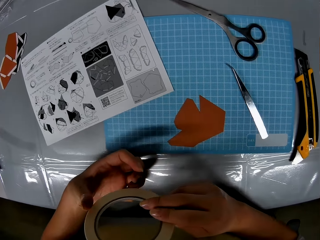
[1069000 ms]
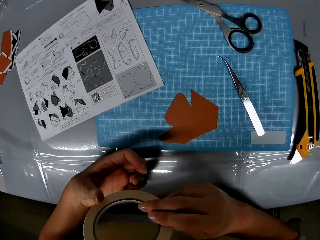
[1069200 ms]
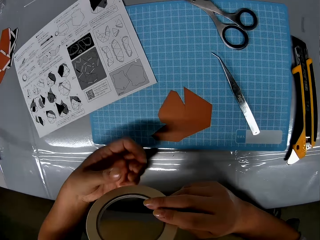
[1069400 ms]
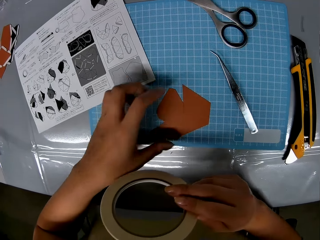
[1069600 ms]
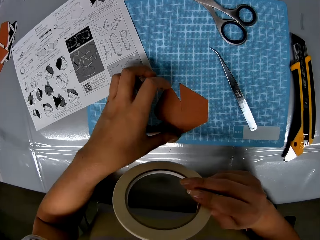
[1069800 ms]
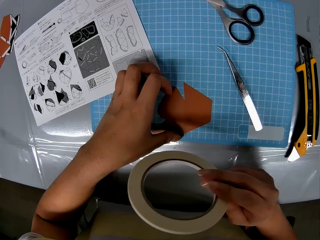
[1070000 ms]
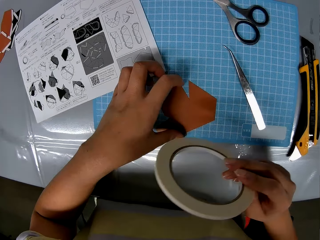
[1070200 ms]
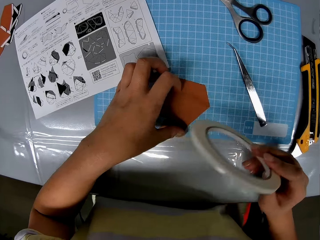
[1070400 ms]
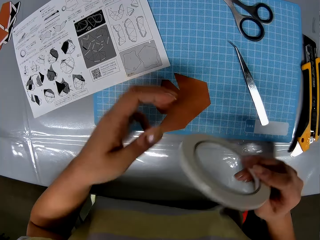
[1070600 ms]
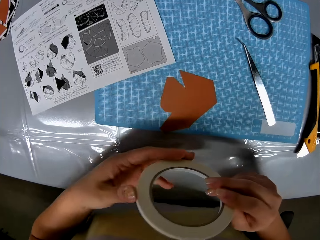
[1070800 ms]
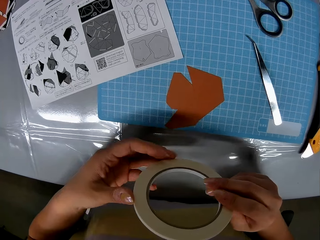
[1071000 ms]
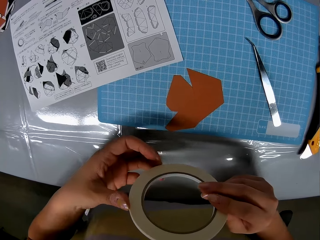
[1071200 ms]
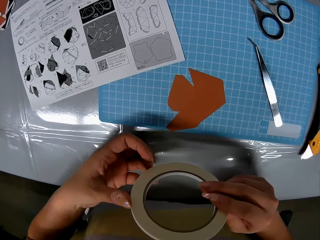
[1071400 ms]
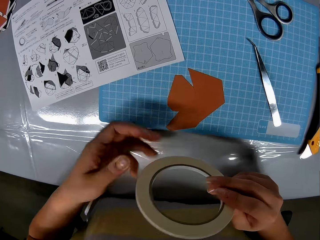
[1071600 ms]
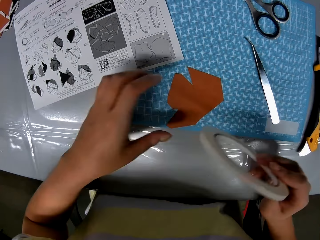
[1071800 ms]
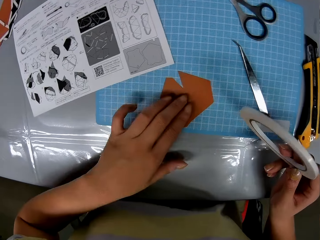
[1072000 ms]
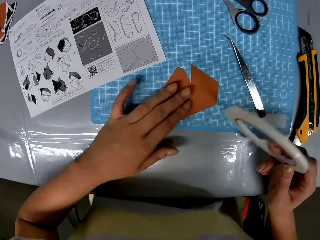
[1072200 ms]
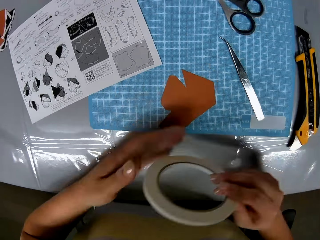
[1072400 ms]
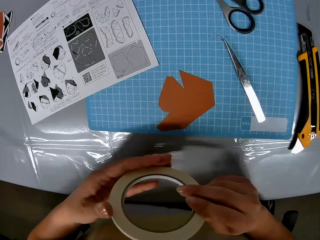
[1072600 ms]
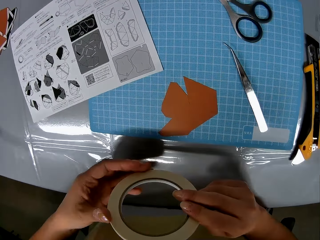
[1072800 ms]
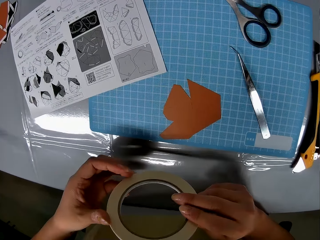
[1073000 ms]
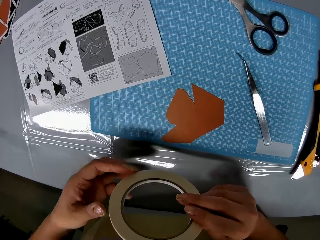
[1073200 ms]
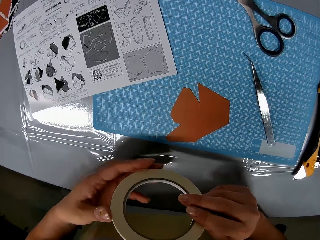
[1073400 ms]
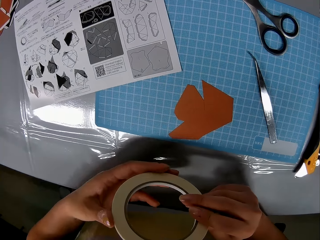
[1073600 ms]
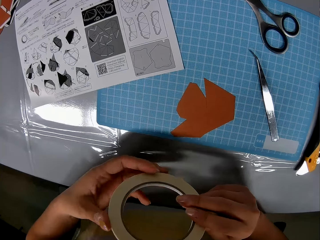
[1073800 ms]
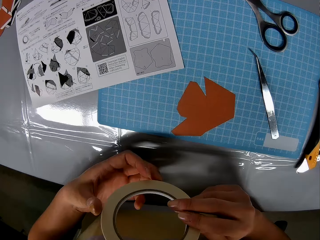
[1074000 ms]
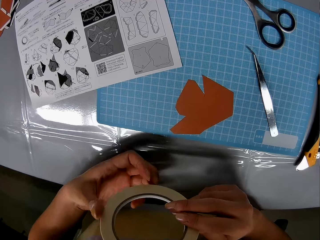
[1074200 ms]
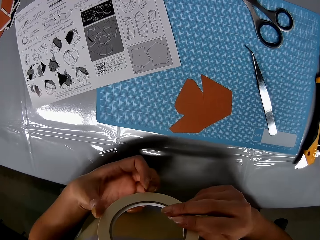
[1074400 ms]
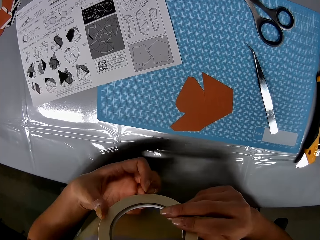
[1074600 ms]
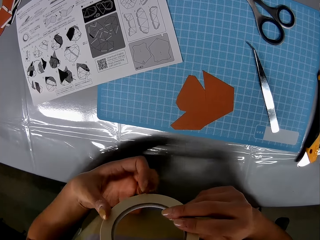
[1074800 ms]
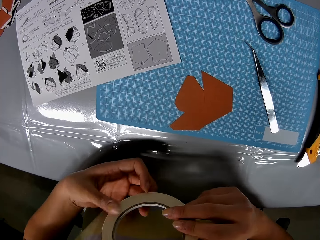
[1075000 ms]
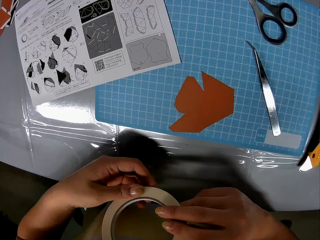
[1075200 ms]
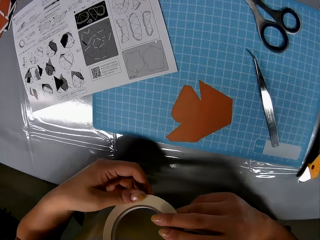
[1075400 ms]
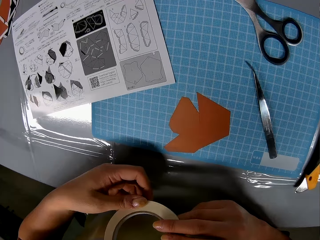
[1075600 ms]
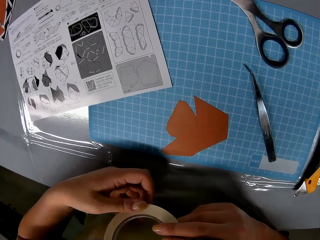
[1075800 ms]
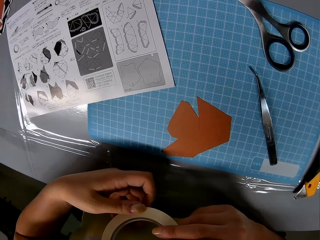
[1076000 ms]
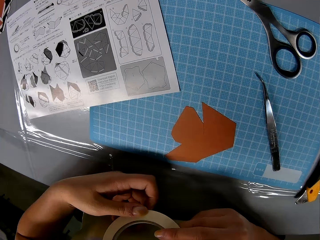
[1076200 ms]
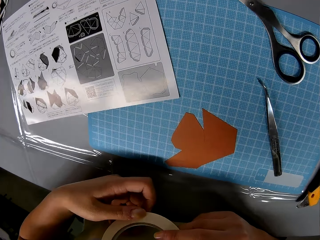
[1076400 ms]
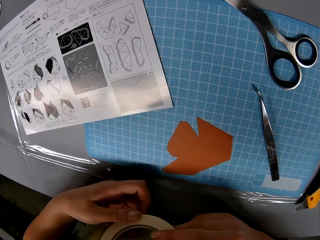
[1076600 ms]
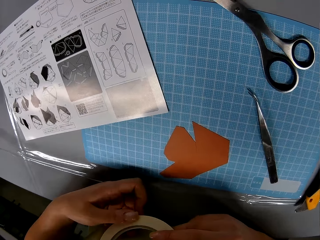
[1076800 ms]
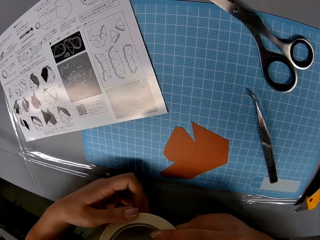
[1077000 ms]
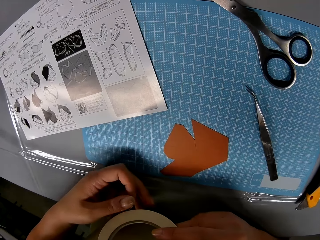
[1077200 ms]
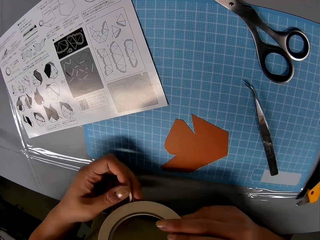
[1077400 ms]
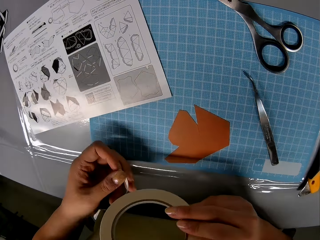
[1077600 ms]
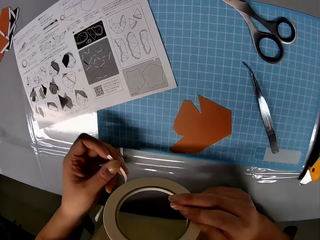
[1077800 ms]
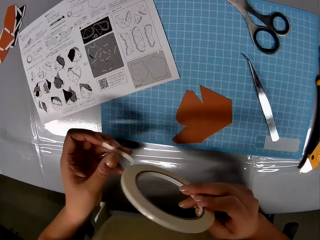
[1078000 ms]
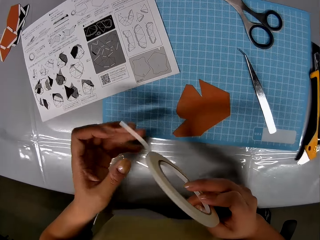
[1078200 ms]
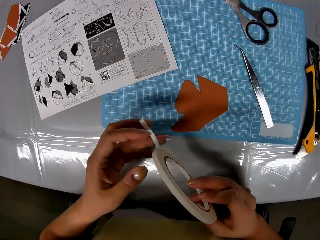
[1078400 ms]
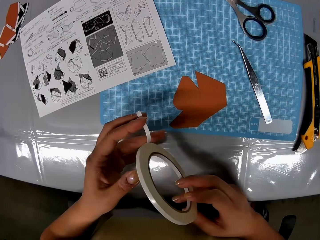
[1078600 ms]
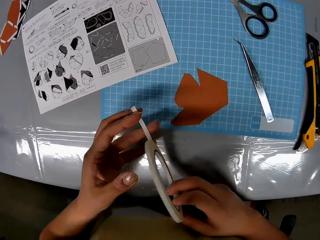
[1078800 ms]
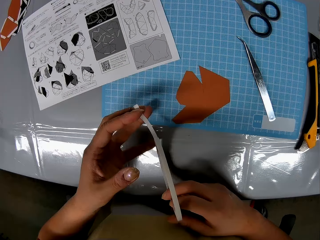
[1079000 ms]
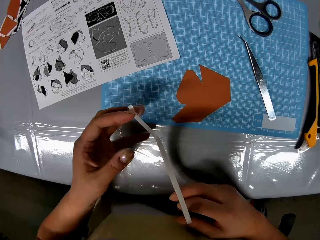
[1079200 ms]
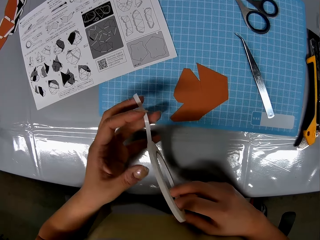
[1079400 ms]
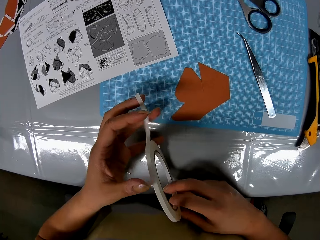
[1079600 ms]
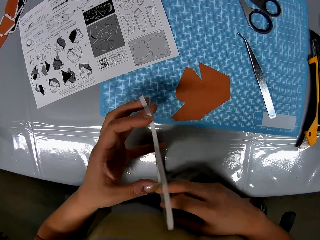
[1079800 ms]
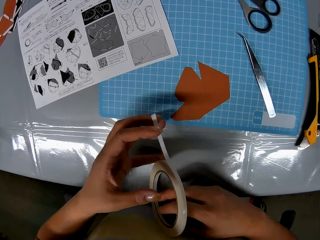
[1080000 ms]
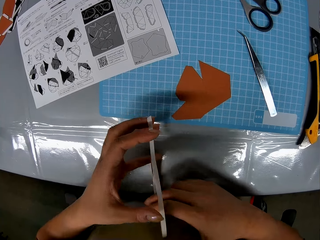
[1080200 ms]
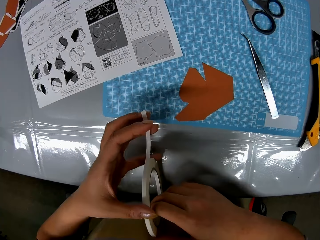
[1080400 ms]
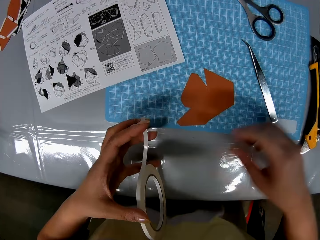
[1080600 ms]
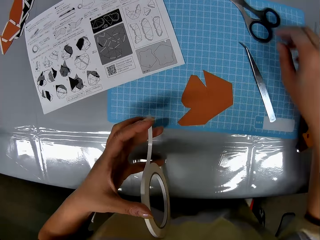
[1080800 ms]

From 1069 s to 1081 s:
The camera wearer holds the masking tape with one hand. She touches the piece of paper on the cutting sheet with her left hand. She holds the masking tape with both hands. She loosens the cellophane tape with both hands. She touches the piece of paper on the cutting sheet with her left hand. She loosens the cellophane tape with both hands. She holds the masking tape with both hands. She pulls the masking tape. She holds the masking tape.

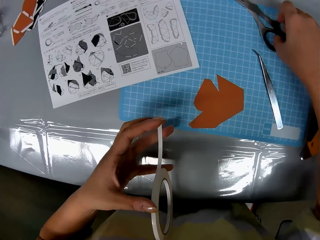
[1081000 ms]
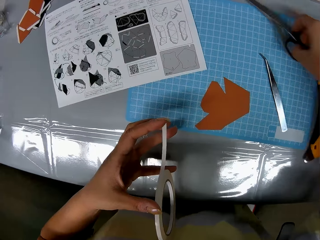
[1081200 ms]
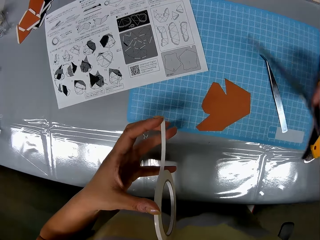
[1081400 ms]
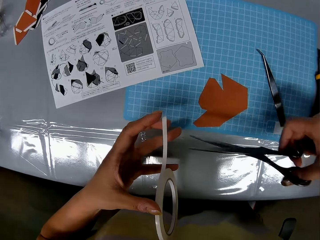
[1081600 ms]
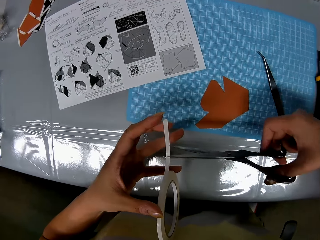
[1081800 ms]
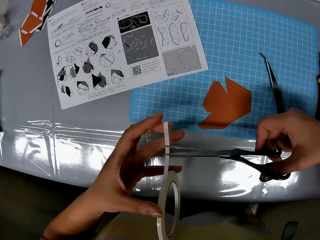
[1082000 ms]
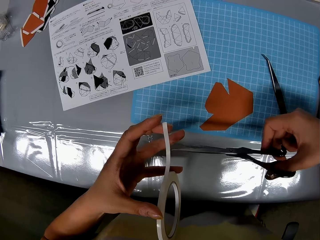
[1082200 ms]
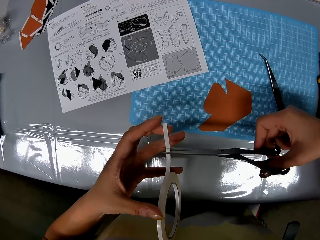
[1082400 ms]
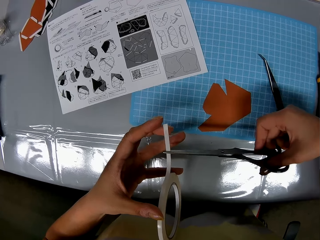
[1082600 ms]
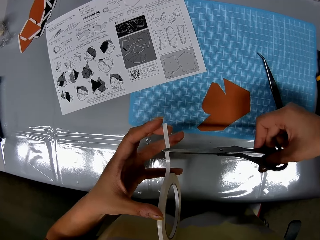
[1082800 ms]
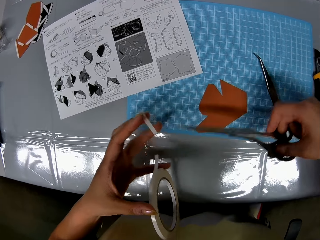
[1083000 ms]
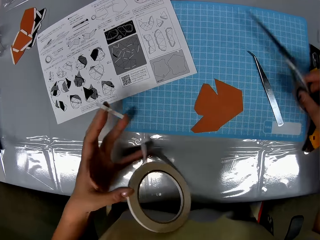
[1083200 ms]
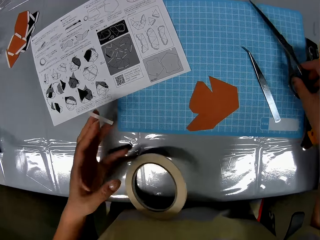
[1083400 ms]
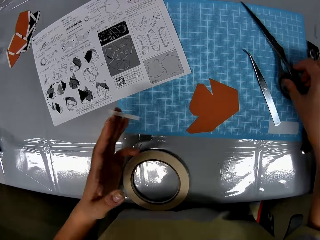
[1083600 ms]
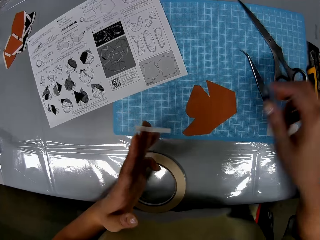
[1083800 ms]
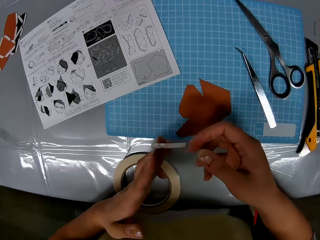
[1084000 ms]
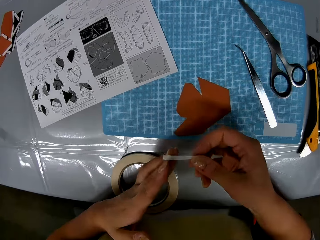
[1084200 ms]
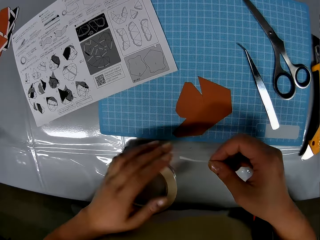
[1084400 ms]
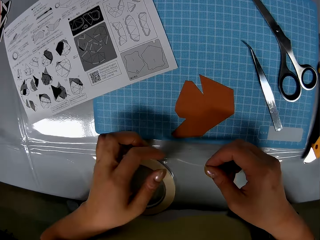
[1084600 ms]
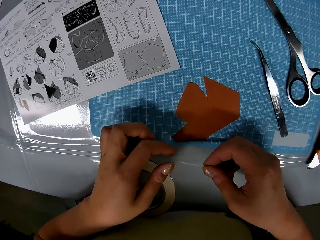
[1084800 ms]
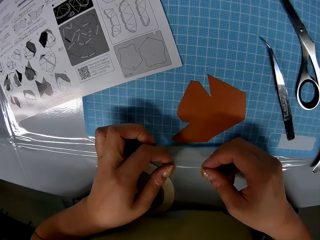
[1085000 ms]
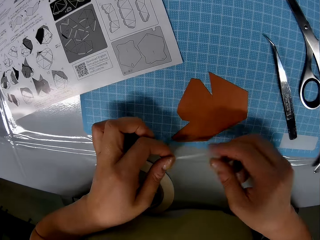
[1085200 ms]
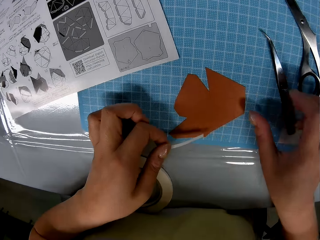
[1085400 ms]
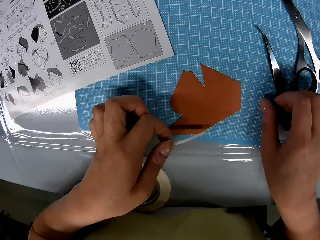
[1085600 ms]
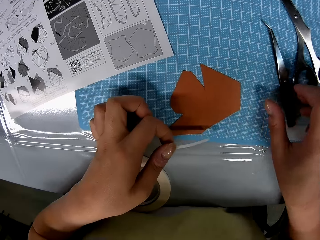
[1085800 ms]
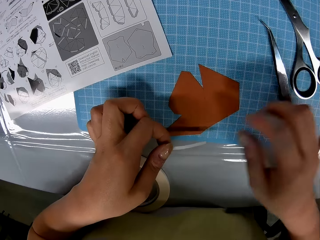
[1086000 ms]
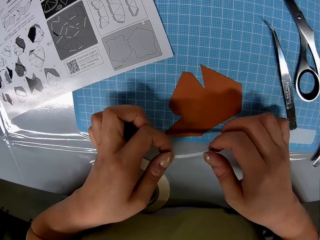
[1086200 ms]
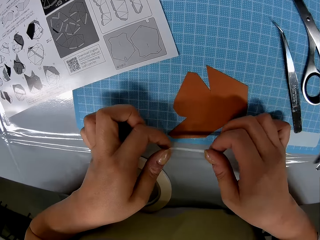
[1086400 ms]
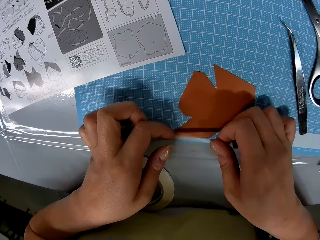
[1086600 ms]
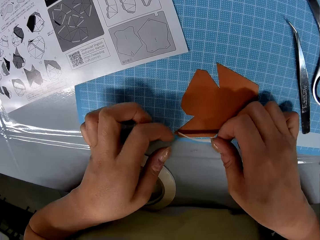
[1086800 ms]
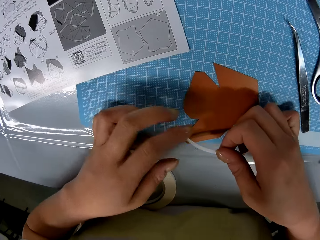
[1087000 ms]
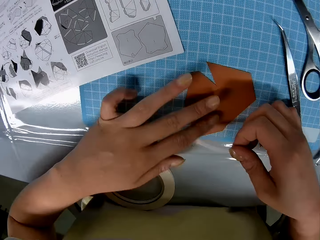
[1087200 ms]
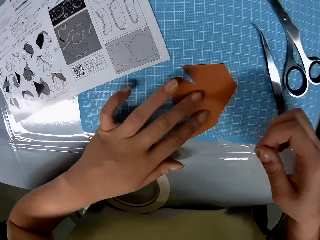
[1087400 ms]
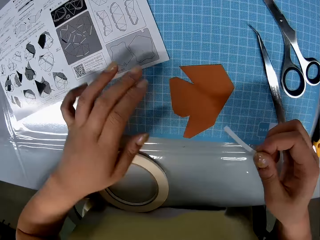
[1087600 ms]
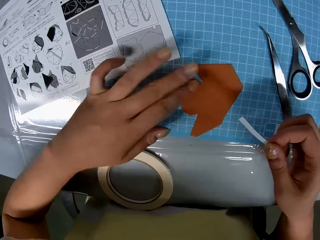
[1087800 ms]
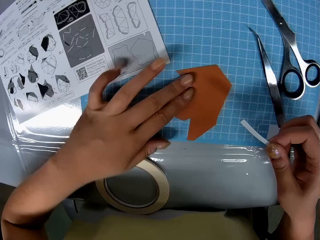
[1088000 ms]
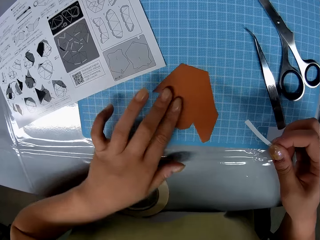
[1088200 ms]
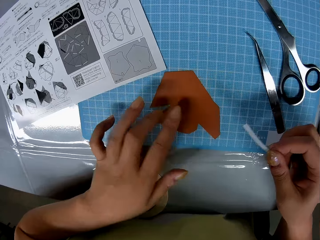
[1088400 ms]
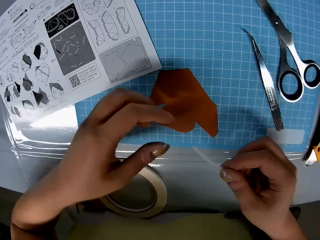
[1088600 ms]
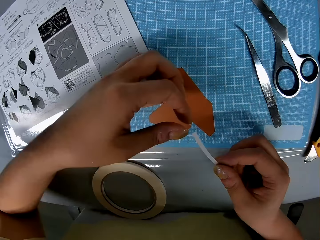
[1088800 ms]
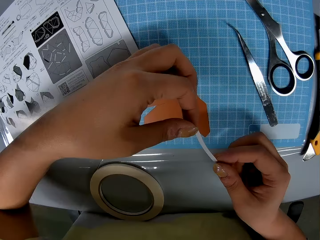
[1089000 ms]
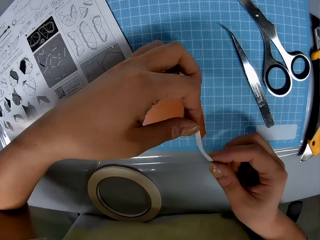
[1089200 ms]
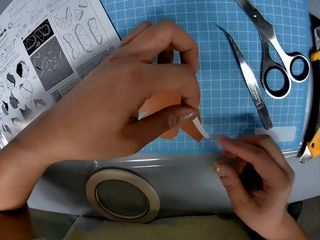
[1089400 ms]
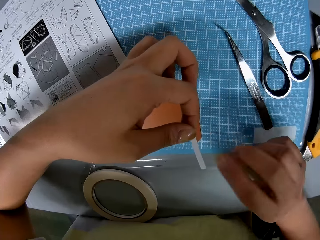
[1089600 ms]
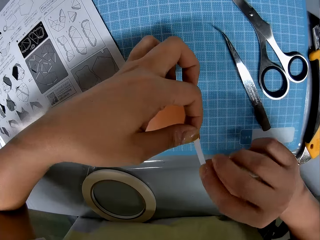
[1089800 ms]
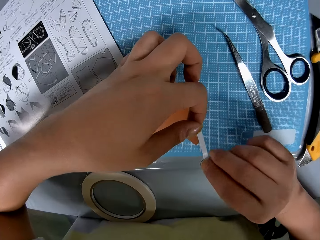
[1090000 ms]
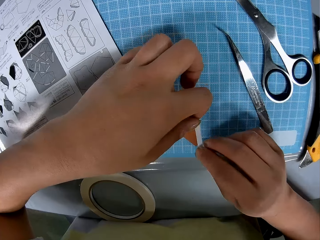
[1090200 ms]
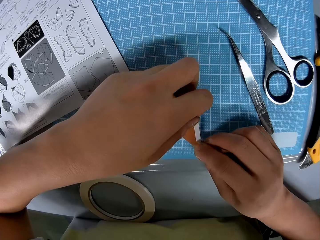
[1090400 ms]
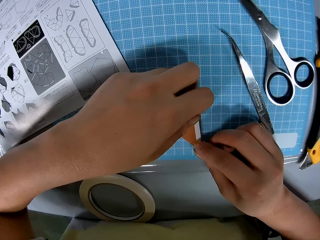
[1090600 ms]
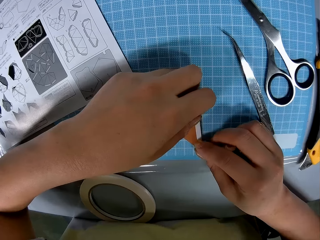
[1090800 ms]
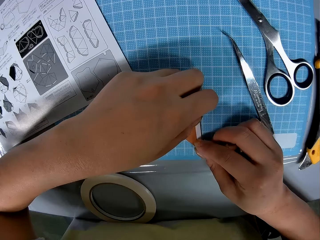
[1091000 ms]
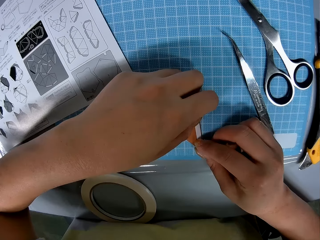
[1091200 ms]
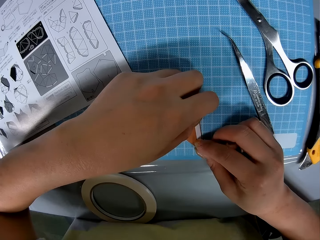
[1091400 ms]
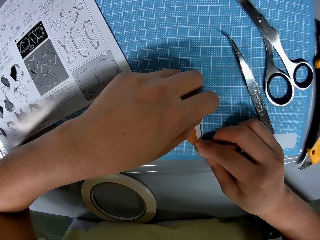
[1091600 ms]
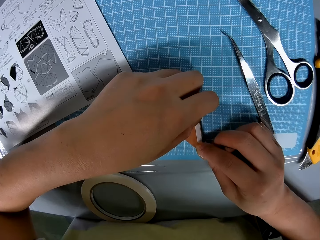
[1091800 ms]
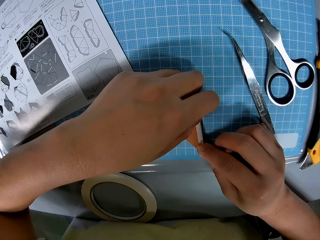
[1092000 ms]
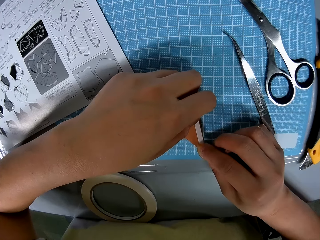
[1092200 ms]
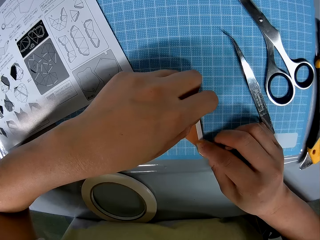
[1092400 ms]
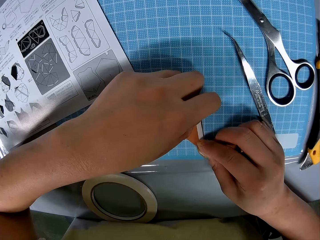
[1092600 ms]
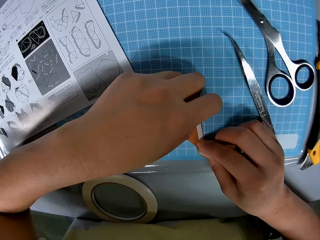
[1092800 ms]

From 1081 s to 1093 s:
The camera wearer picks up the scissors from the cutting sheet with her right hand. She cuts out a strip from the cellophane tape or masking tape with the scissors. She drops the cellophane tape on the cutting sheet with her left hand. She drops the scissors on the cutting sheet with her right hand. She rubs the strip of cellophane with both hands. She holds one end of the masking tape. She holds the masking tape with the other hand. She moves the prong tool on the cutting sheet with her right hand. She touches the tweezer tongs. She holds the masking tape with both hands. She places the strip of cellophane on the piece of paper. She touches the model paper. She adjusts the piece of paper on the cutting sheet with her left hand briefly. She holds the masking tape with one hand. She transfers the strip of cellophane to her left hand. She holds the masking tape with the other hand. She holds the masking tape with both hands. She fixes the strip to the piece of paper with both hands.
